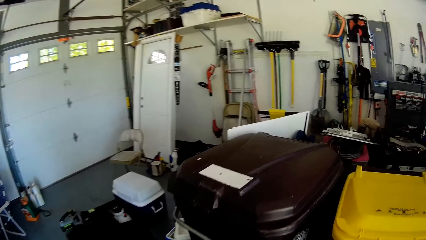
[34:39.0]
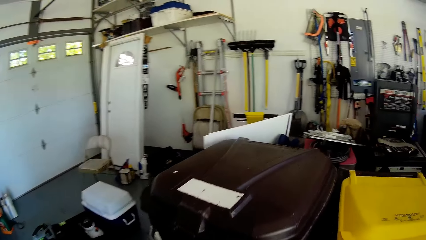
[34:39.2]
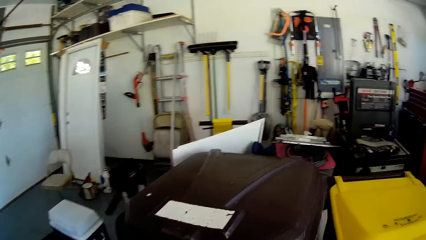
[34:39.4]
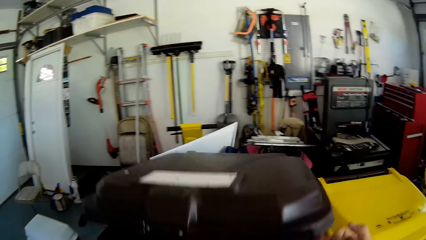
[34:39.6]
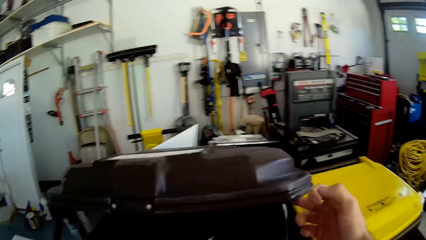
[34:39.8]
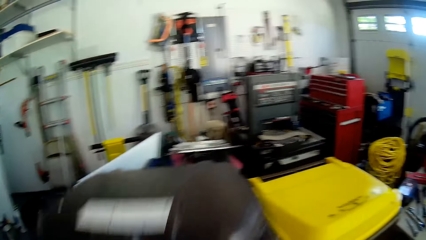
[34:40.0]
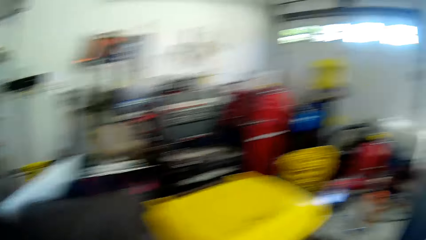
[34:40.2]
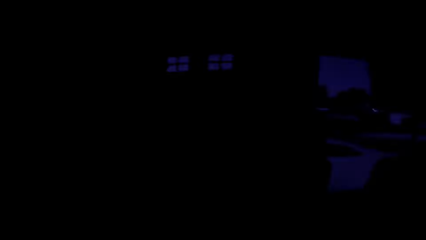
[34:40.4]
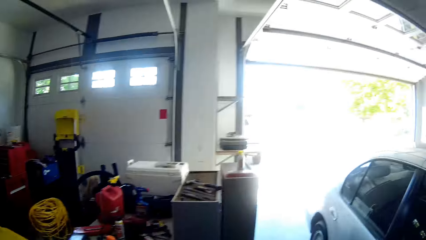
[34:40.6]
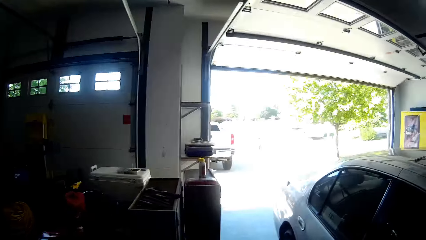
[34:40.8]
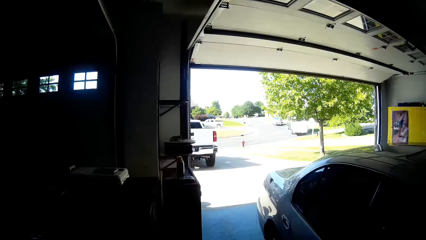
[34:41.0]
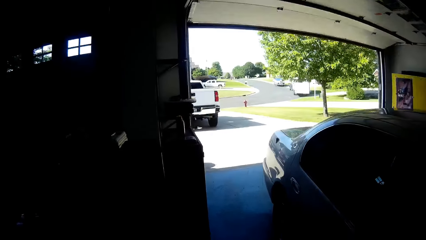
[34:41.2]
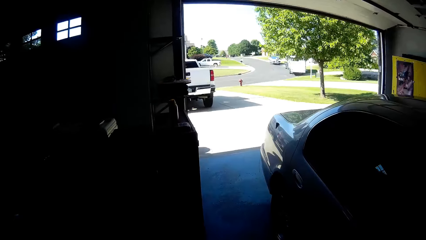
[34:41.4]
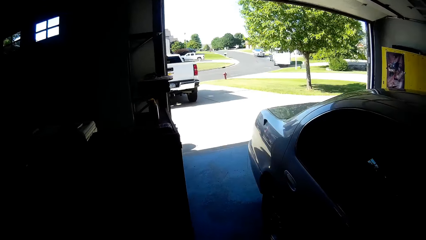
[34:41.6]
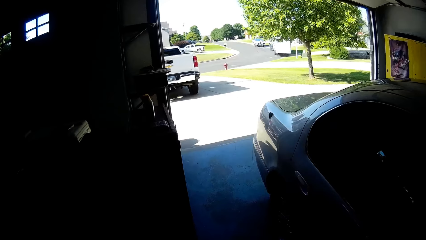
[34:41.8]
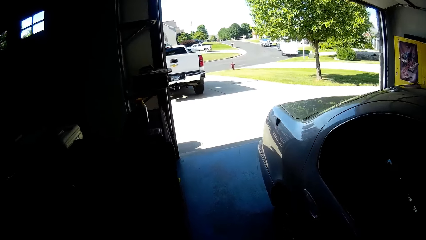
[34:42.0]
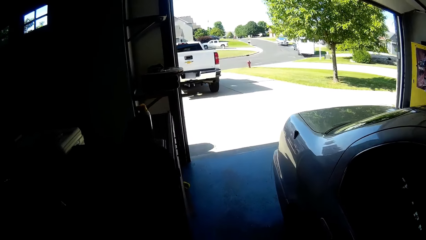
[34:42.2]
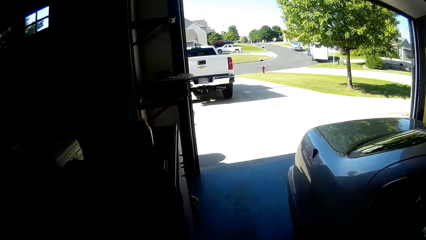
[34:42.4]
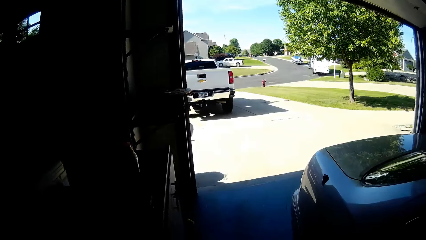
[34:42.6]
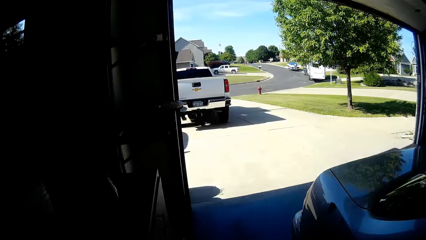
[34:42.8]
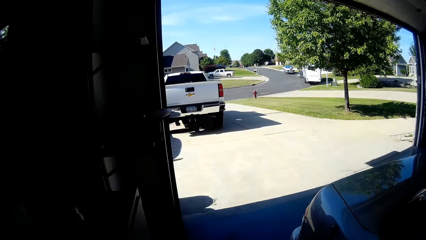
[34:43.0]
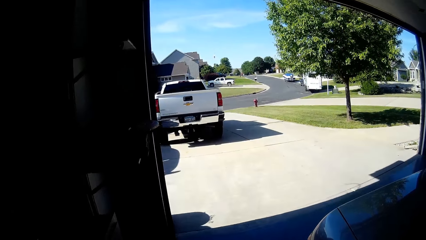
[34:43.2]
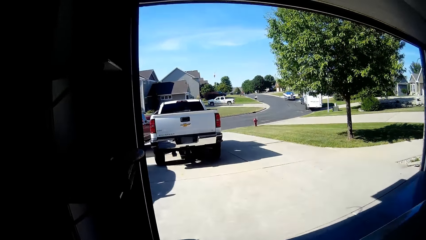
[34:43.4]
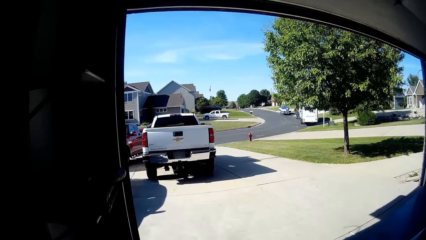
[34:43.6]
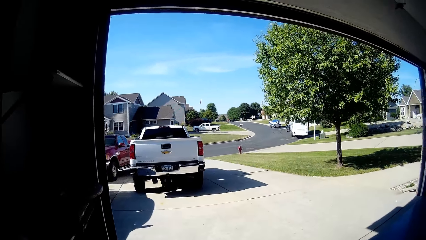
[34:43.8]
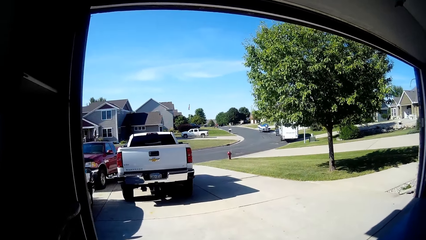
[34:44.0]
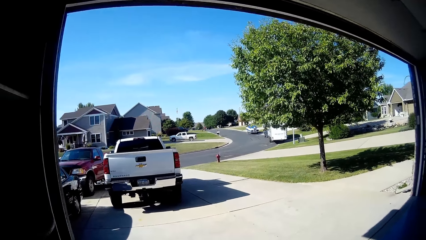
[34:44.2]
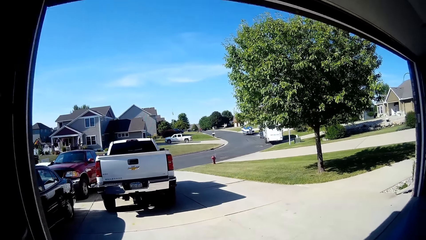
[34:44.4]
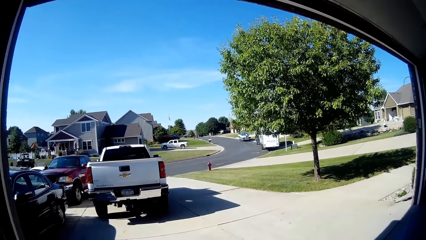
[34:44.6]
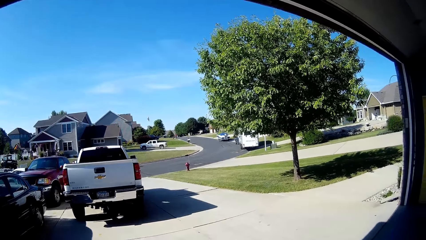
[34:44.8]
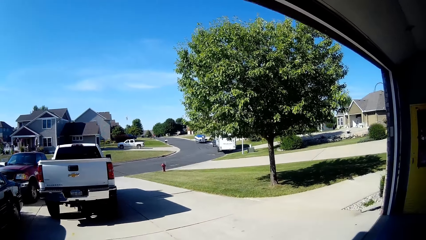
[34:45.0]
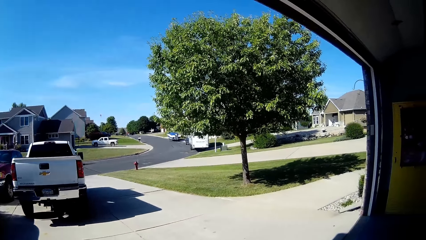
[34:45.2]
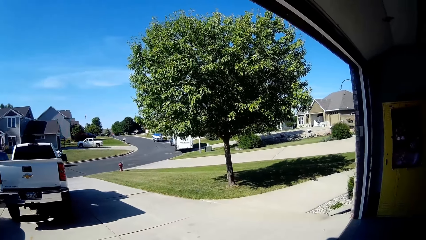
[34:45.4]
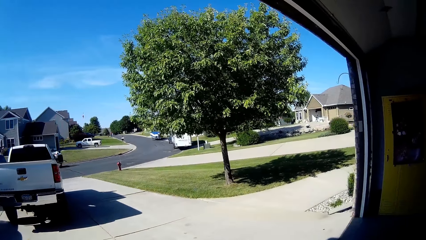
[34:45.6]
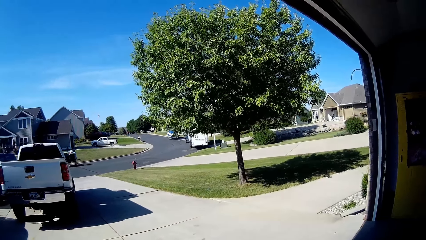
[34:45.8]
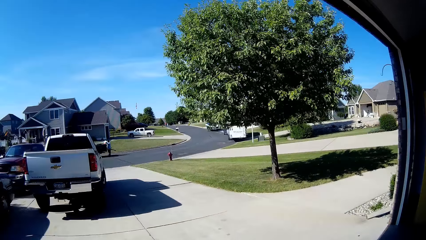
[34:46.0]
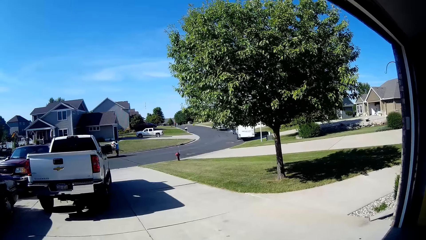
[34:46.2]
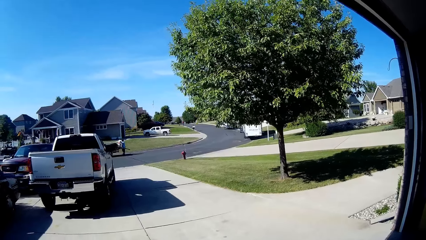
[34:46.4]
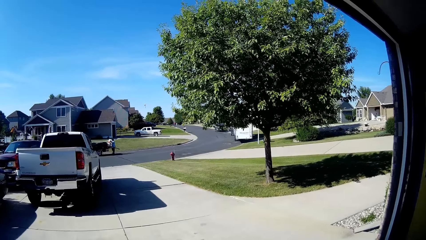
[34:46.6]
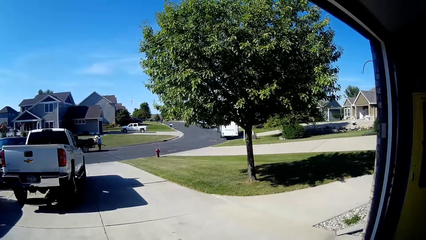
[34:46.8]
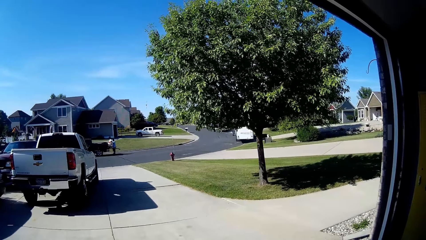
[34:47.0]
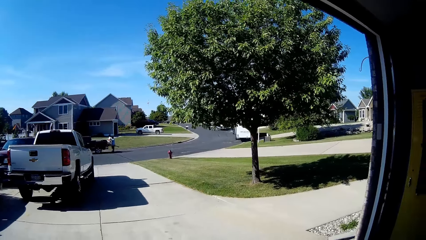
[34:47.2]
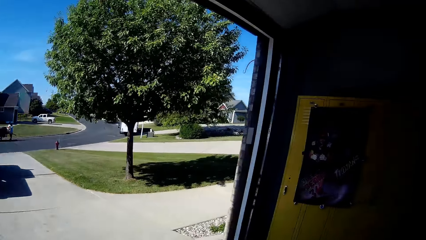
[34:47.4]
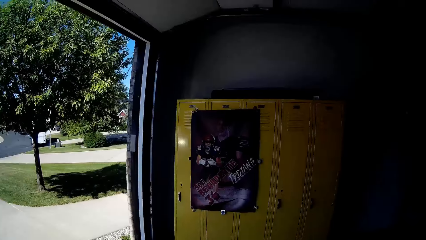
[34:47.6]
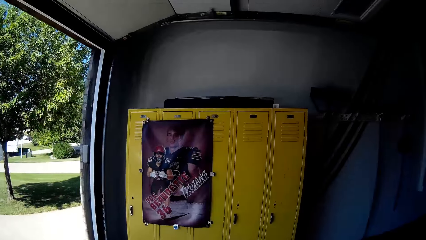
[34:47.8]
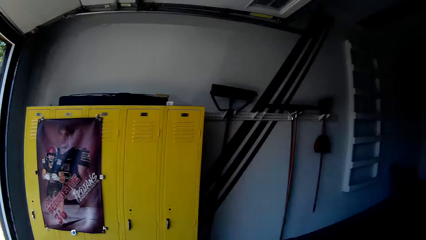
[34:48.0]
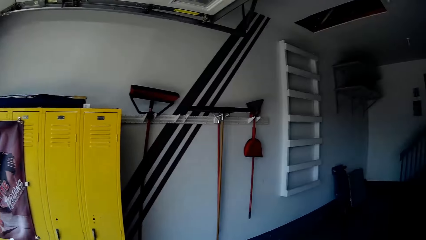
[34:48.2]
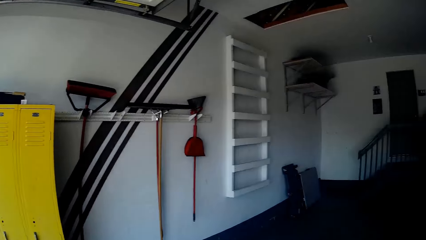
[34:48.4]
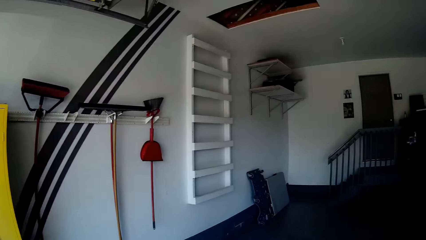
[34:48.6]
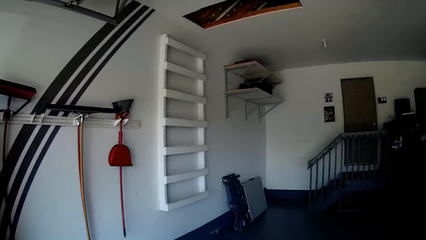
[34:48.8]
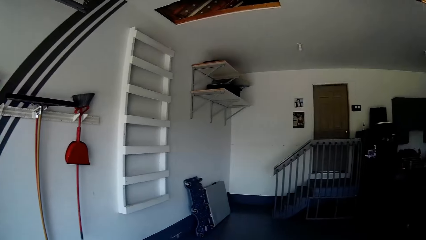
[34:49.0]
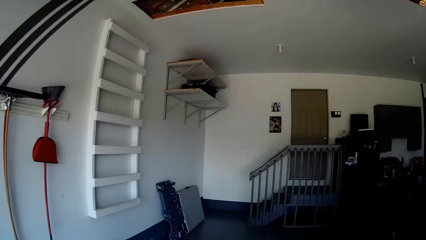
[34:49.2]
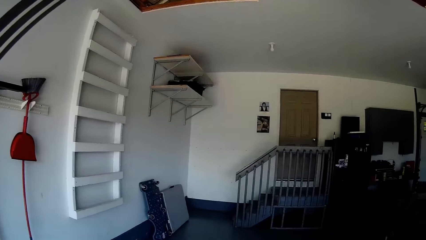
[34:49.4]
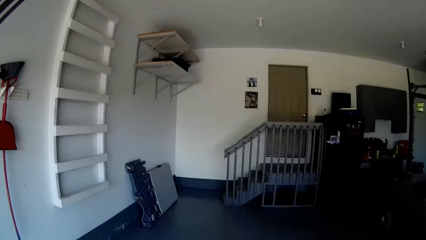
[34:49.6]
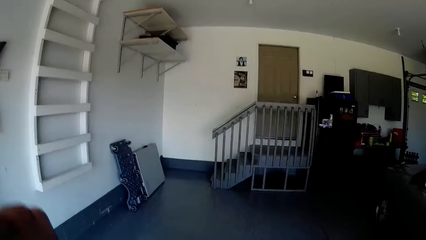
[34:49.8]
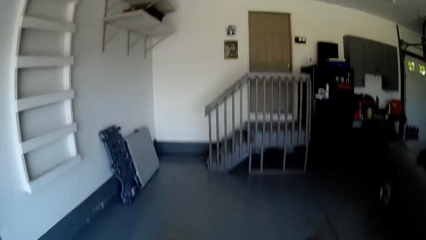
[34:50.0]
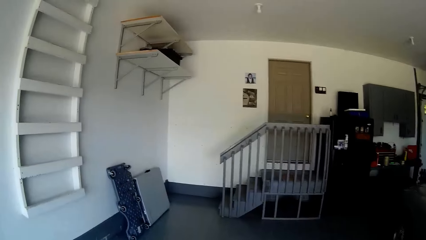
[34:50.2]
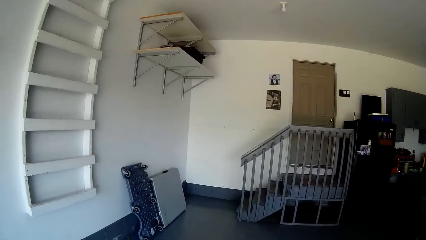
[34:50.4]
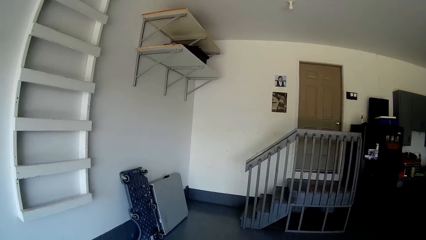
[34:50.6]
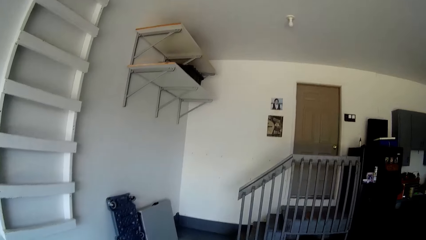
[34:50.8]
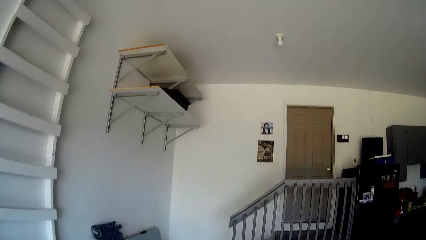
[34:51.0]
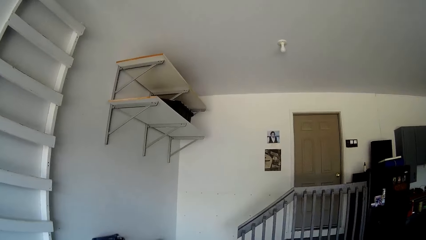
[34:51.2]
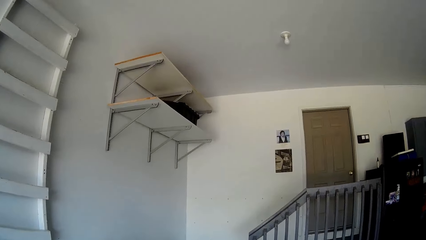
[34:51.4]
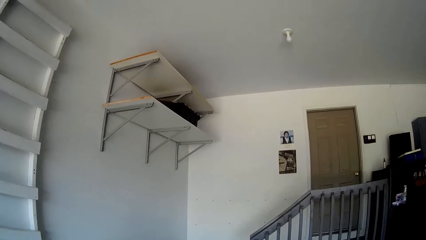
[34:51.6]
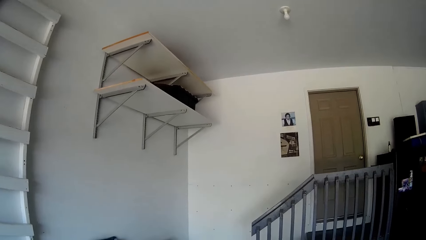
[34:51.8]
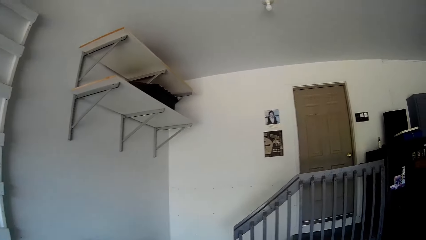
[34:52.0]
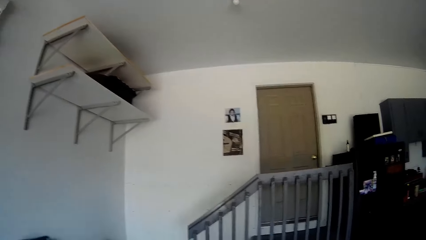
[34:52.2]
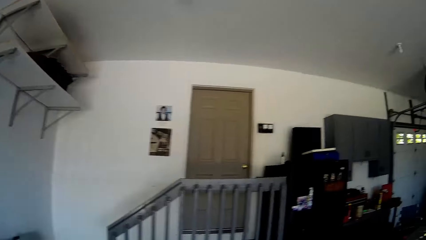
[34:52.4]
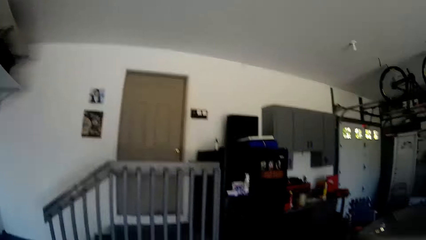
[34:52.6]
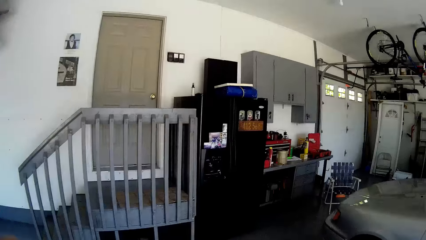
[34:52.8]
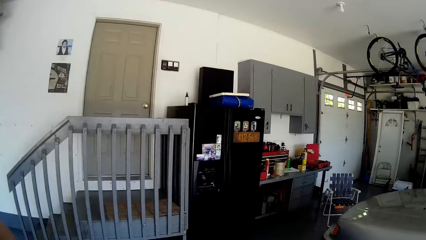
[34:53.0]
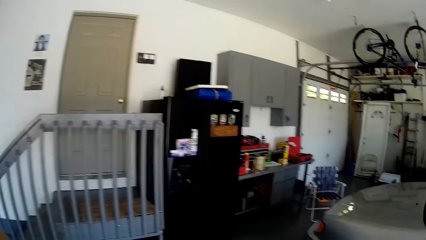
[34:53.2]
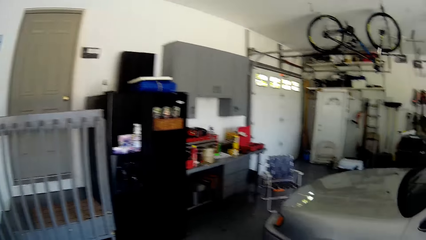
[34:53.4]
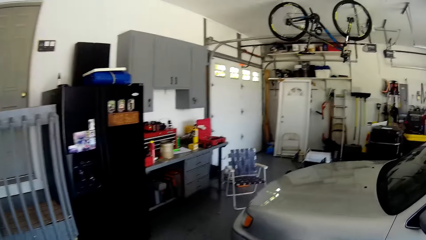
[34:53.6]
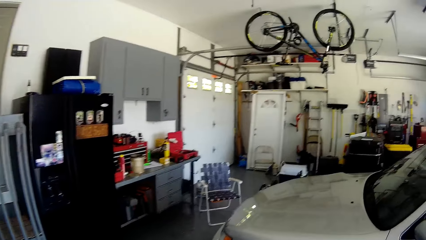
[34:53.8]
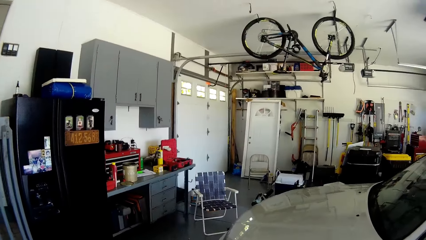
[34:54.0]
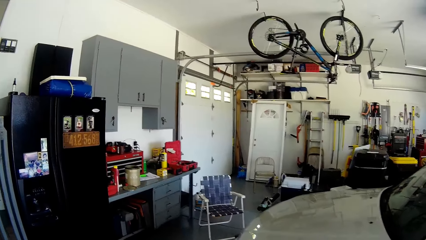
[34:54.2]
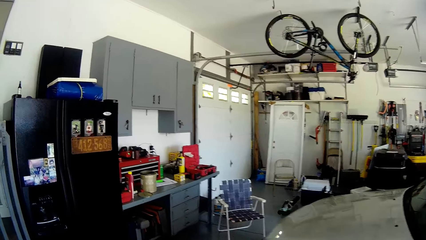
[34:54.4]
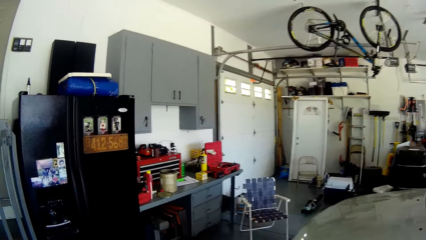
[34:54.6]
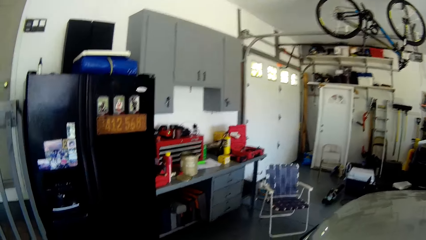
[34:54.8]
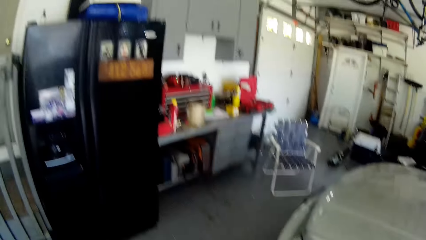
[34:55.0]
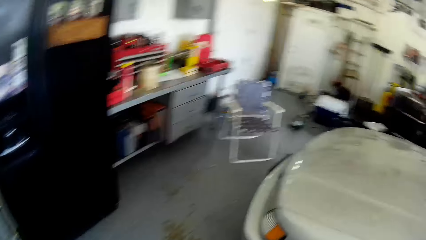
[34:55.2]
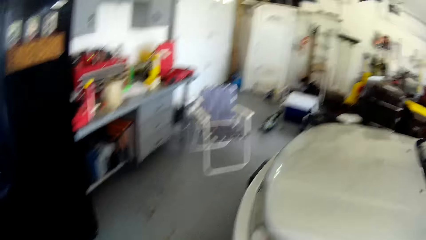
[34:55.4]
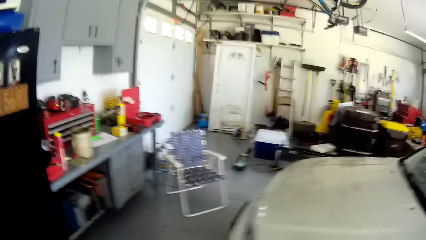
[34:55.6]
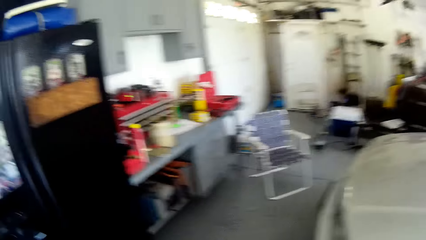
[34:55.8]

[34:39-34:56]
The camera wearer opens the trash bin. They throw trash in the bin. They close the trash bin. They walk in the garage. They look around. They turn around. They walk in the garage.
